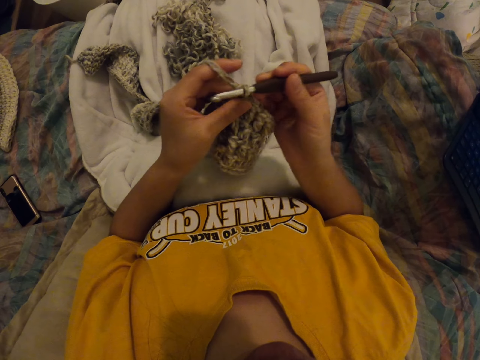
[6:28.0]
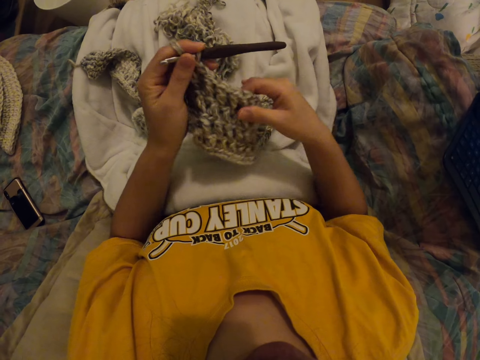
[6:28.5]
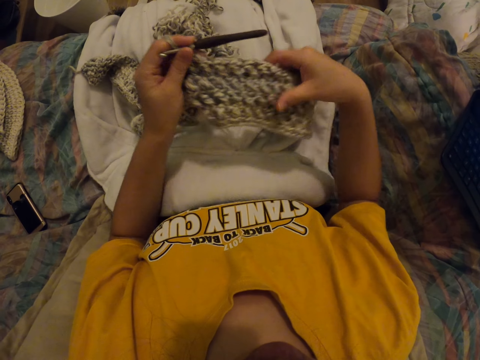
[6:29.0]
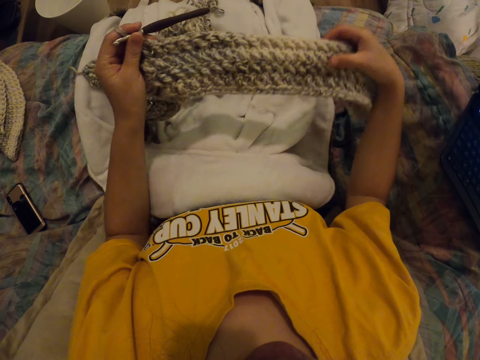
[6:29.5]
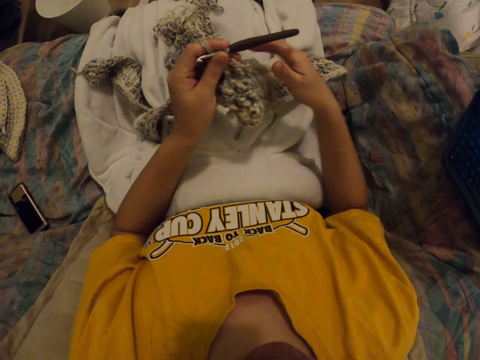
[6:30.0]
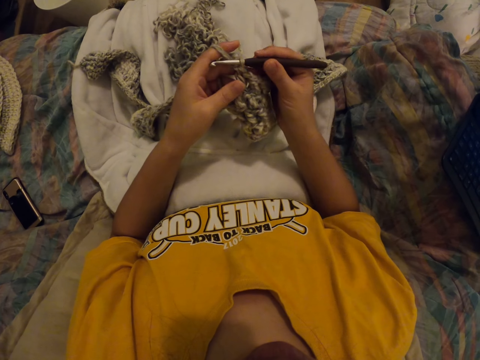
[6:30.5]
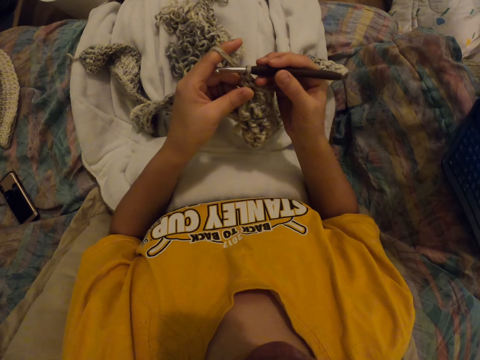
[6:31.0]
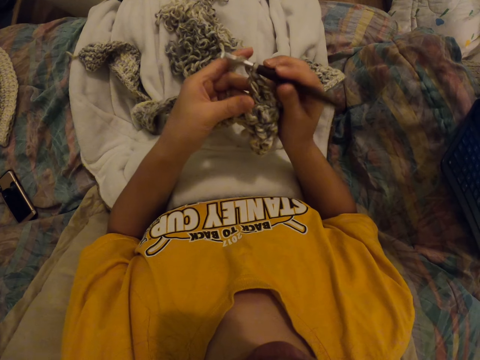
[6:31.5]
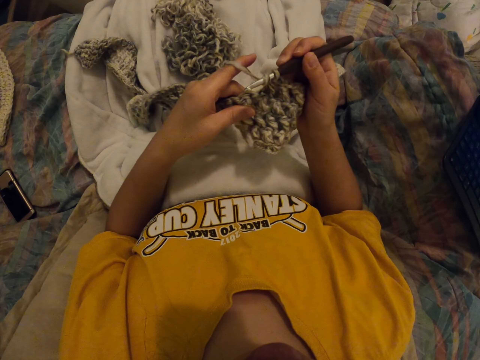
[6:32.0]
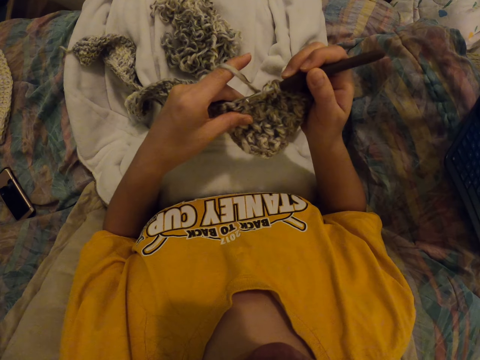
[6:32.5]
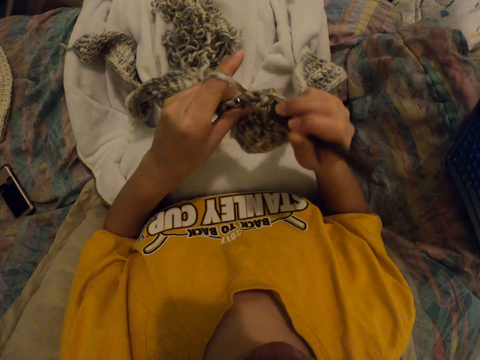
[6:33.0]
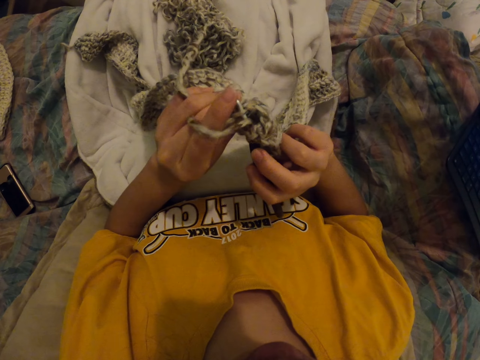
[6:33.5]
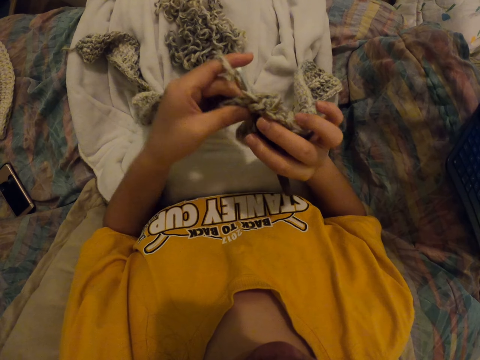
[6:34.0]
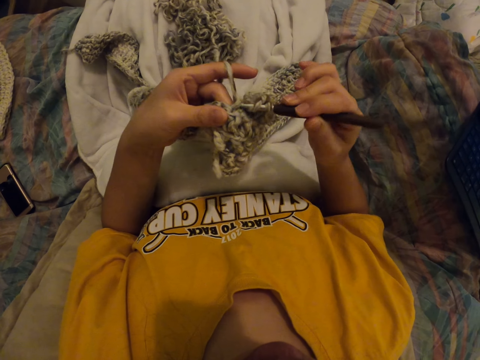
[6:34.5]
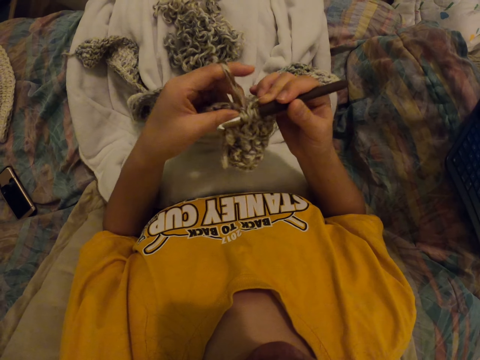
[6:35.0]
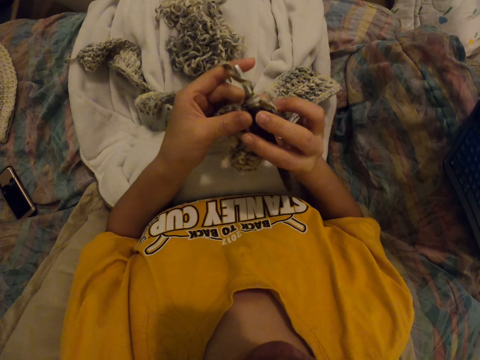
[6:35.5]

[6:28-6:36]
The camera wearer looks at his cloth. He weaves a piece of cloth.

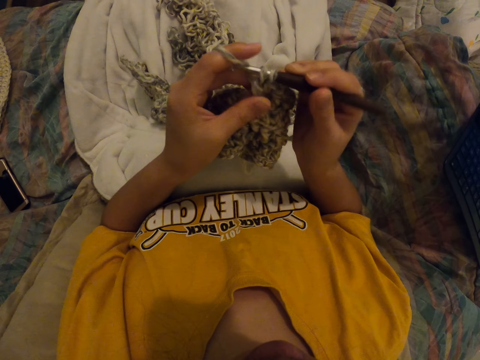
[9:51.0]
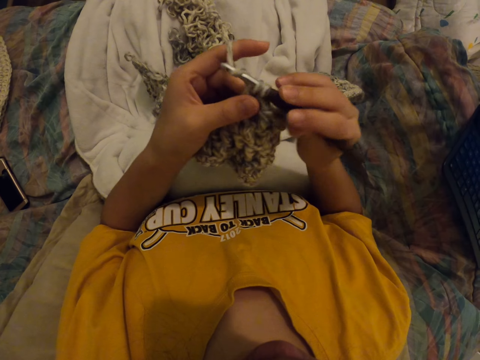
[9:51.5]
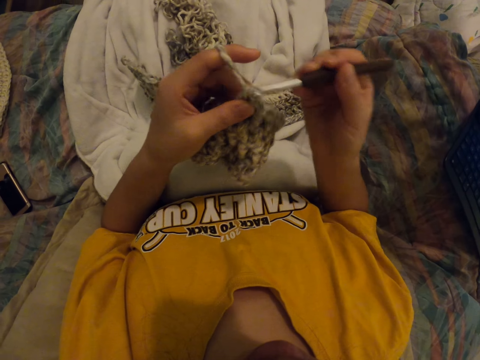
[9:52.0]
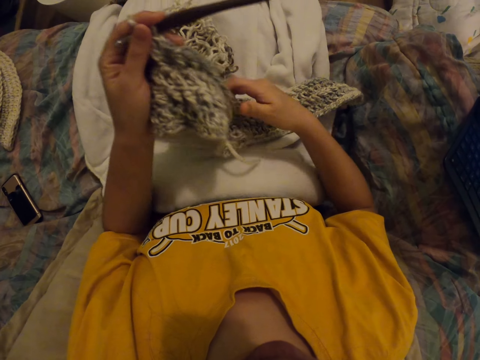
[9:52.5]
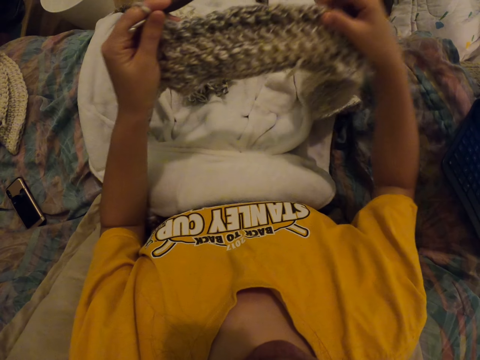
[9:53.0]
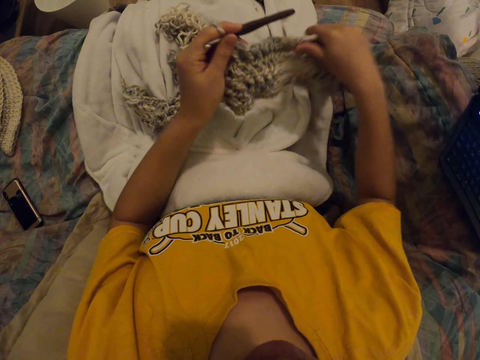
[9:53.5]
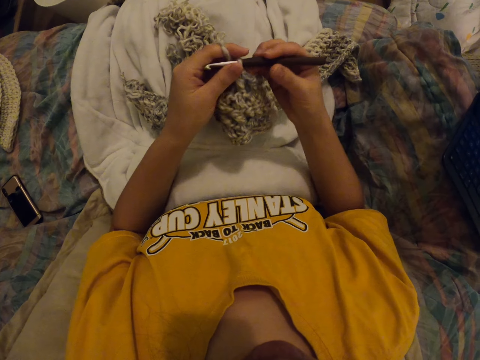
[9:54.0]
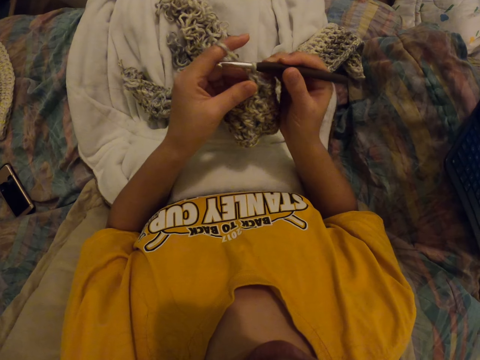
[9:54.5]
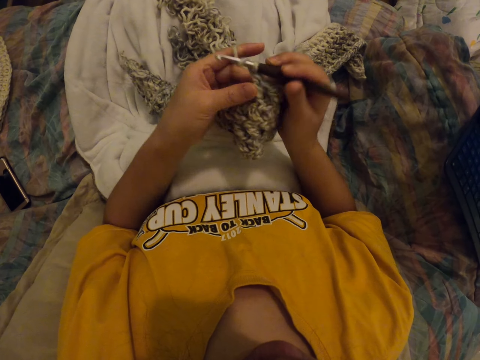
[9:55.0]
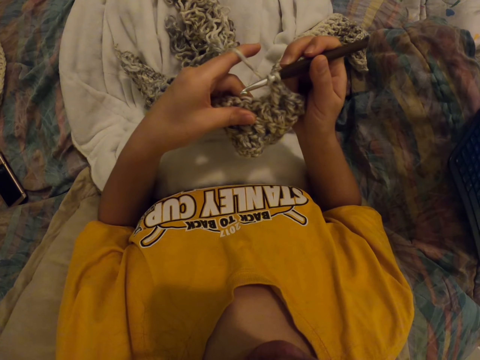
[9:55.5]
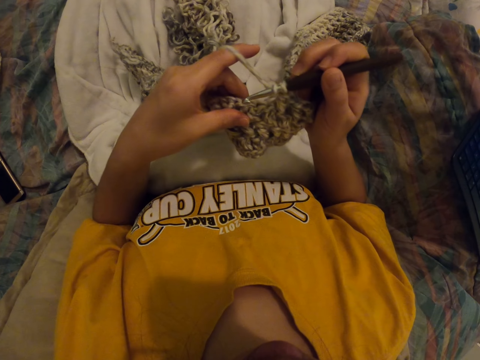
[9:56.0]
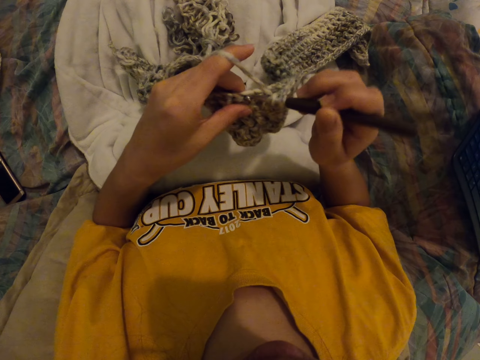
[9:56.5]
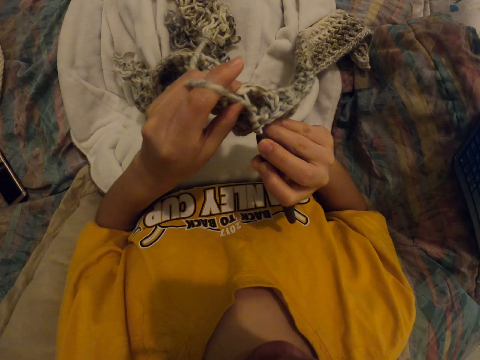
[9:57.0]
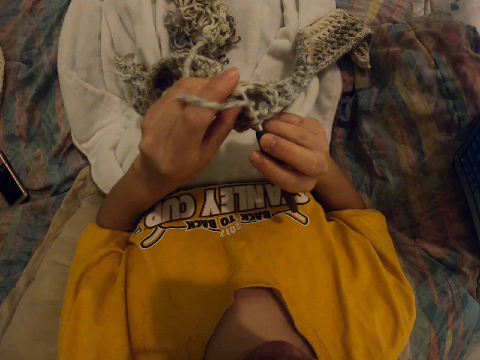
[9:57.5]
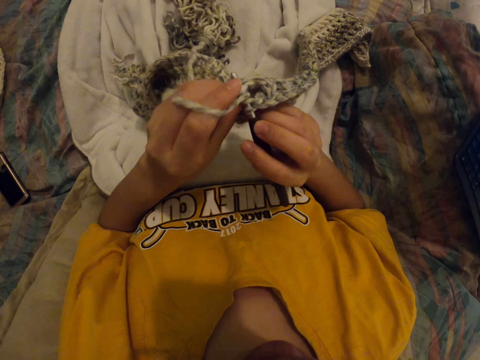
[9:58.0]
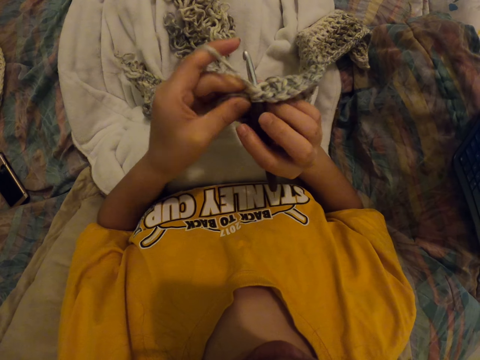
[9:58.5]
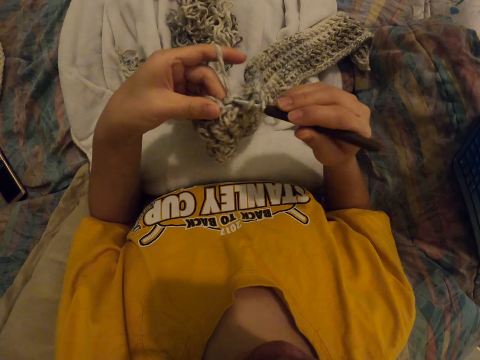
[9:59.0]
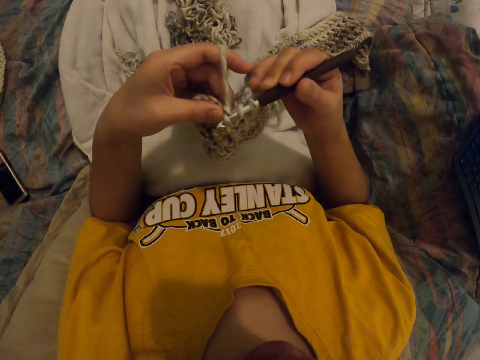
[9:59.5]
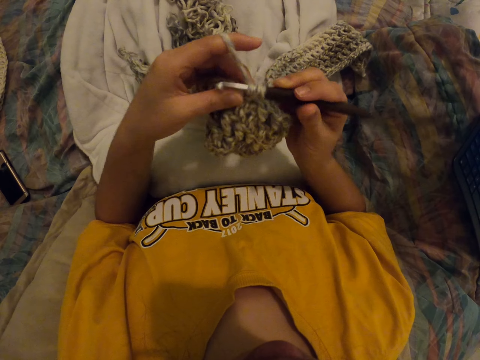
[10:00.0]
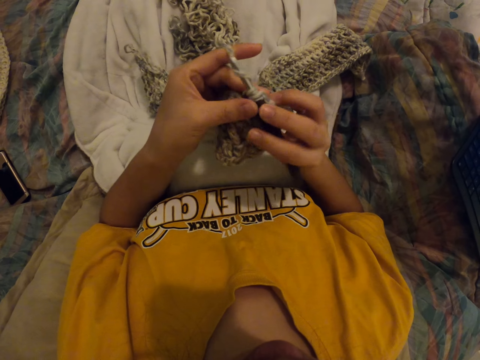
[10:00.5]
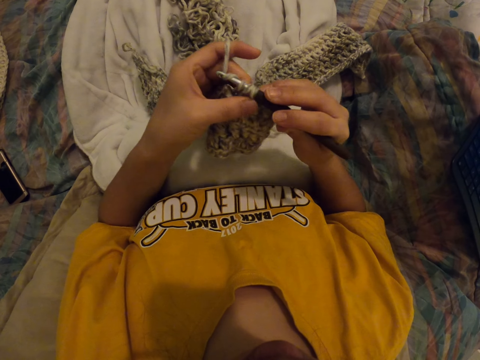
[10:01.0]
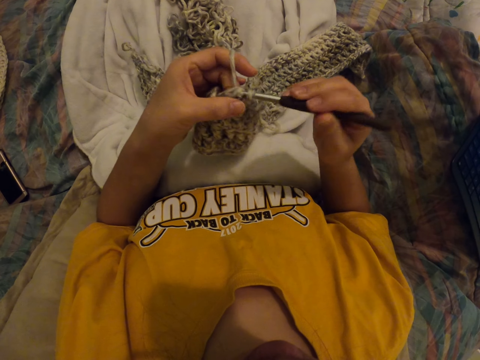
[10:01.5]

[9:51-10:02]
The camera wearer lifts up the cloth. They put the cloth on the lap. They grab the needle. They sew.

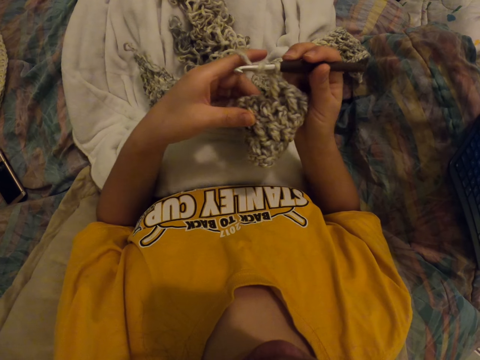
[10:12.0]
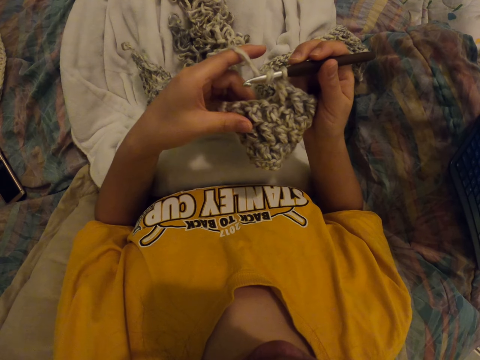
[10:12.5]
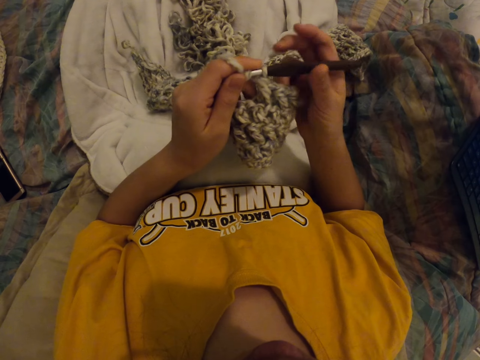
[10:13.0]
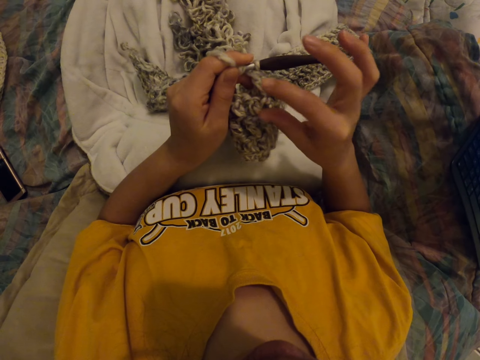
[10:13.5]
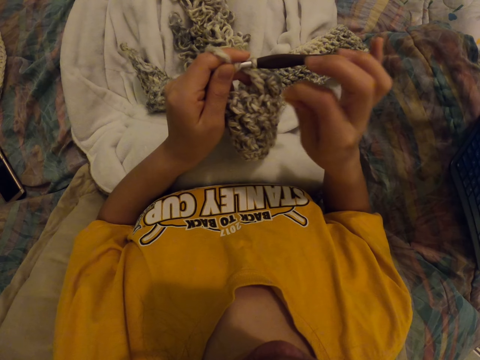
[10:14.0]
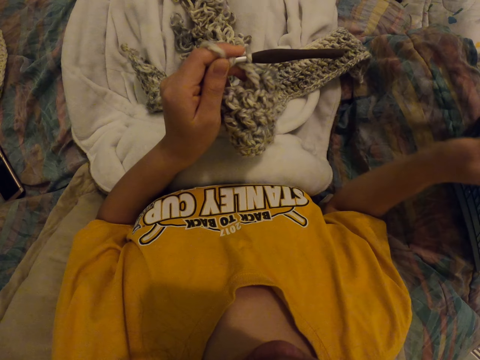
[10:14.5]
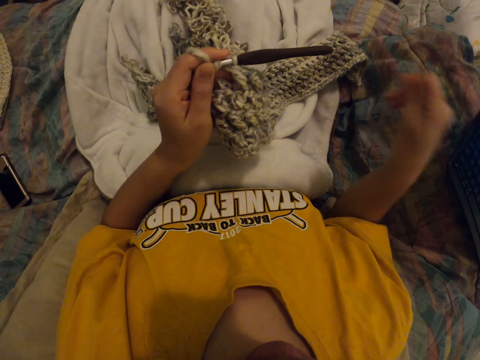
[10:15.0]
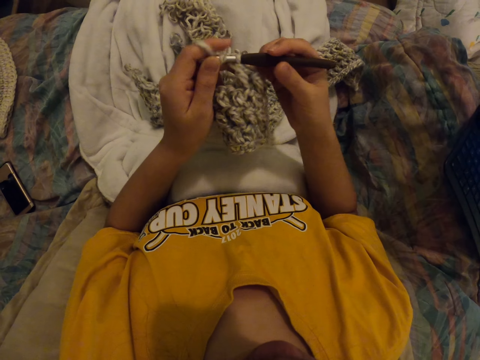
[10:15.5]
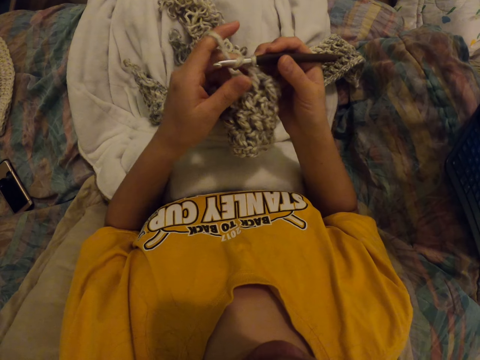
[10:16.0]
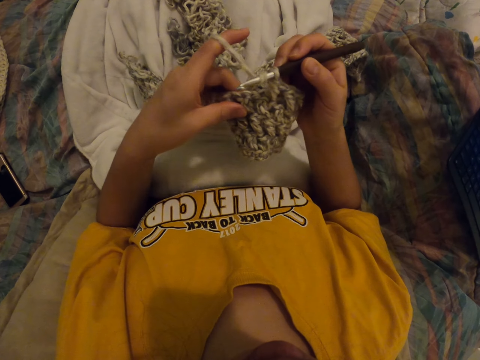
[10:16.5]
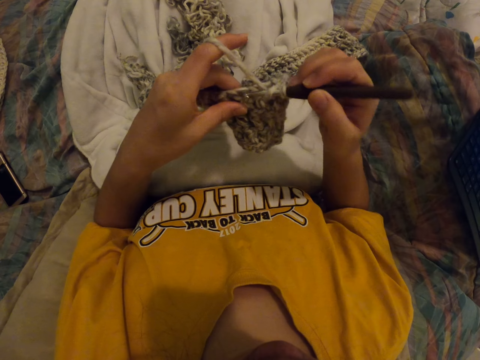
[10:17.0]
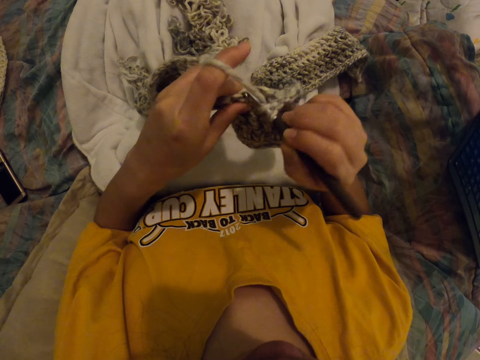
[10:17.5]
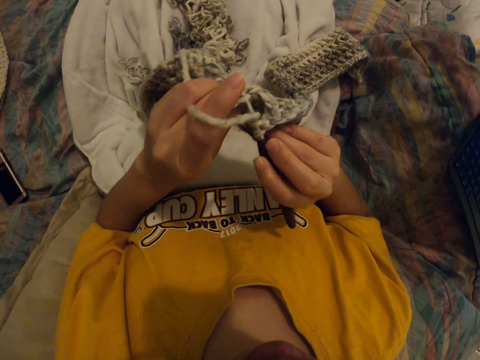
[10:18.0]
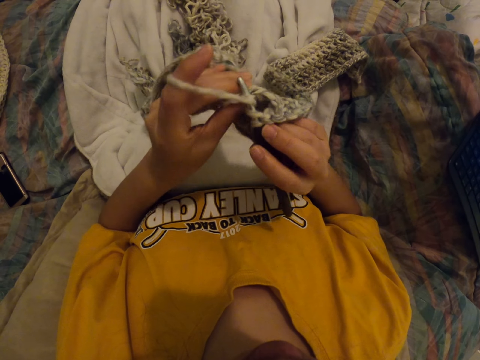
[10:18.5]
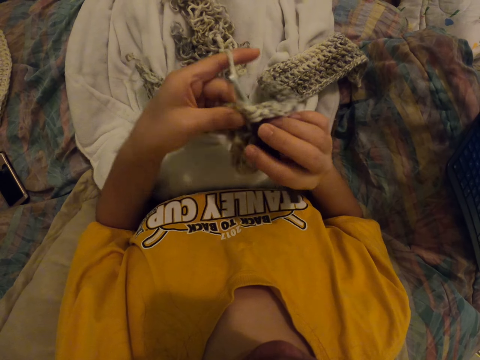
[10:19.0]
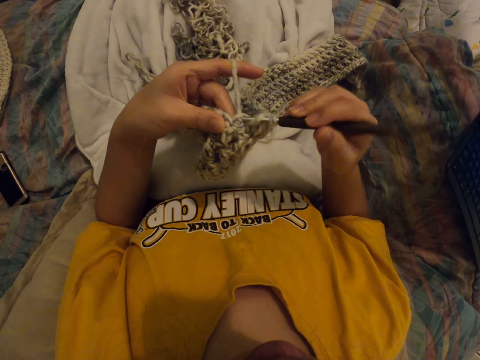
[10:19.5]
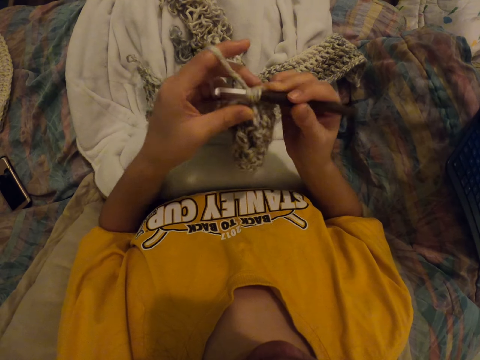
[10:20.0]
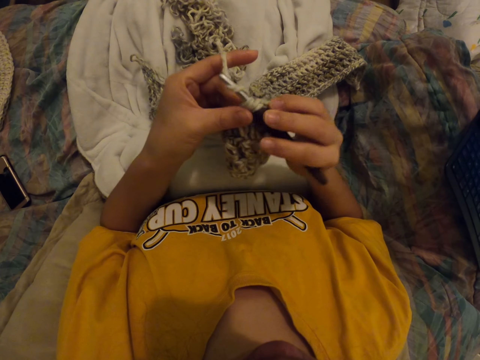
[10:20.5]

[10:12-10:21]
The camera wearer pulls a string. They throw the string. They grab the needle. They sew.
